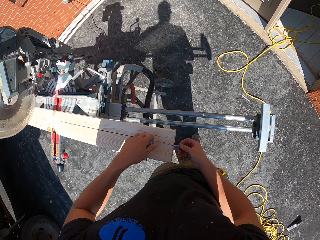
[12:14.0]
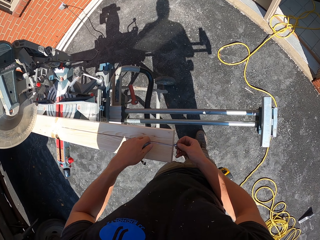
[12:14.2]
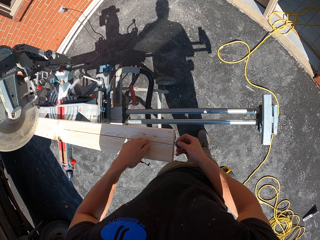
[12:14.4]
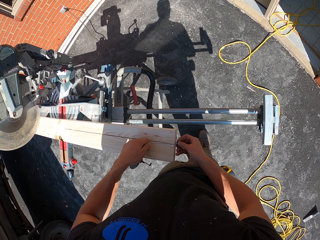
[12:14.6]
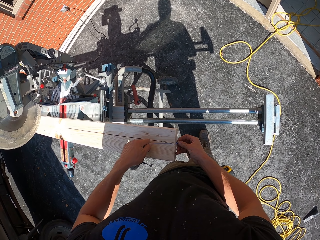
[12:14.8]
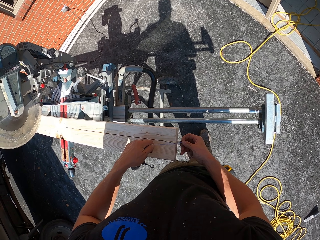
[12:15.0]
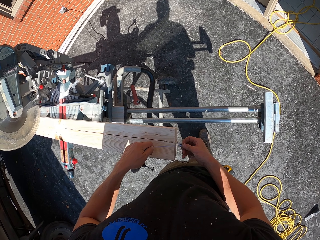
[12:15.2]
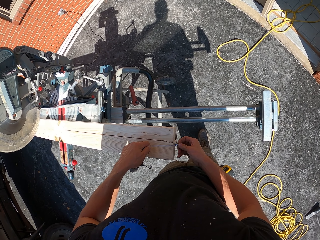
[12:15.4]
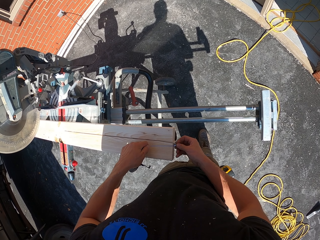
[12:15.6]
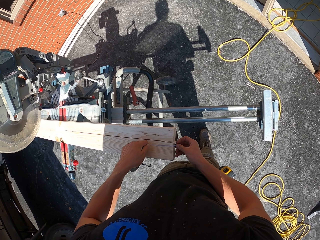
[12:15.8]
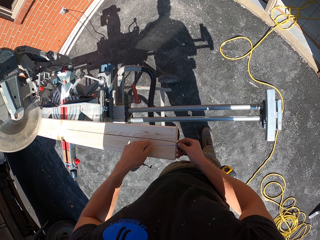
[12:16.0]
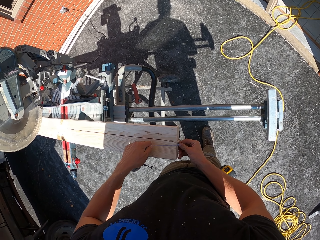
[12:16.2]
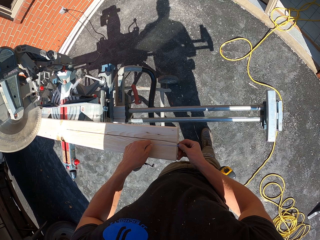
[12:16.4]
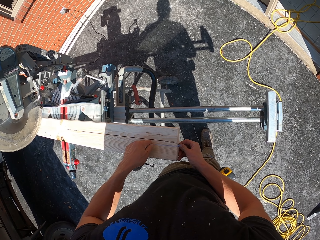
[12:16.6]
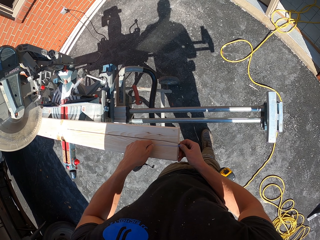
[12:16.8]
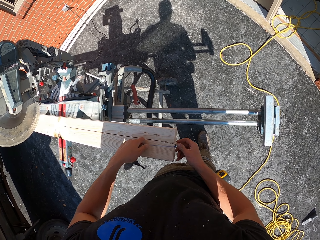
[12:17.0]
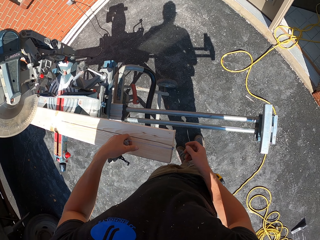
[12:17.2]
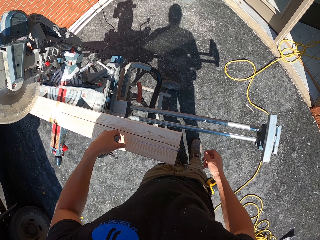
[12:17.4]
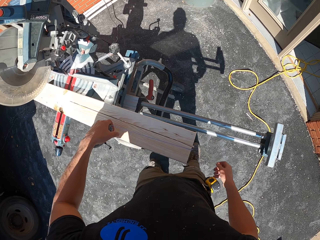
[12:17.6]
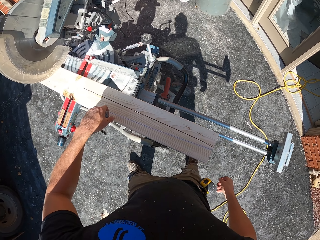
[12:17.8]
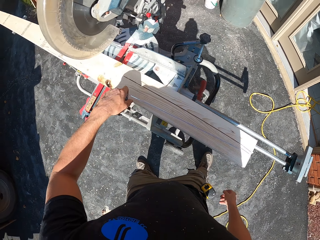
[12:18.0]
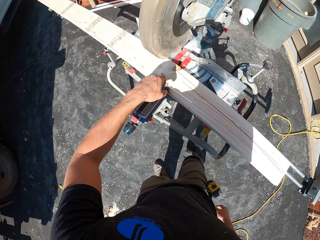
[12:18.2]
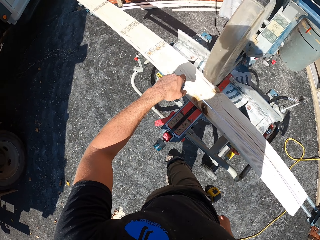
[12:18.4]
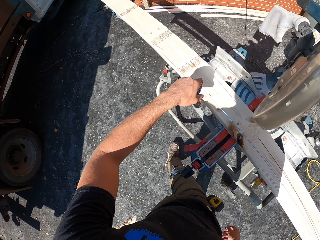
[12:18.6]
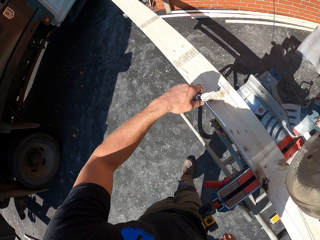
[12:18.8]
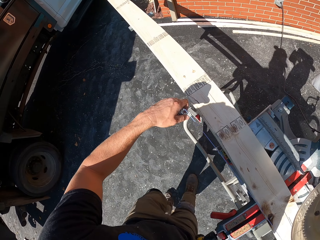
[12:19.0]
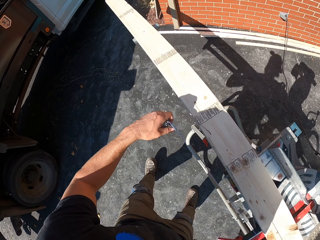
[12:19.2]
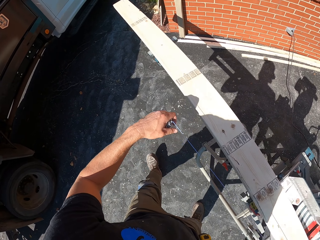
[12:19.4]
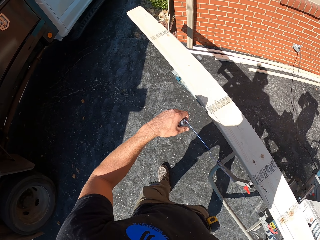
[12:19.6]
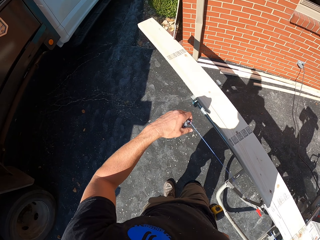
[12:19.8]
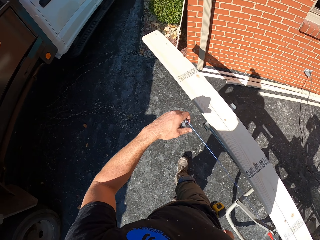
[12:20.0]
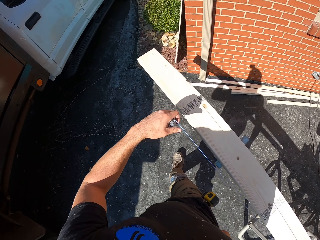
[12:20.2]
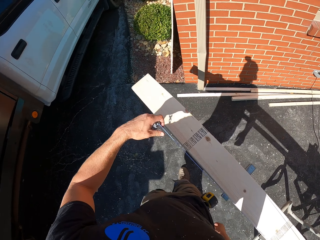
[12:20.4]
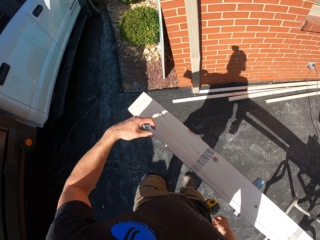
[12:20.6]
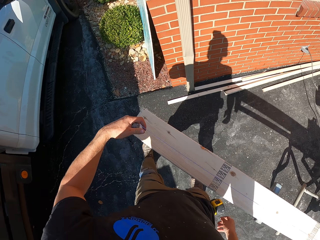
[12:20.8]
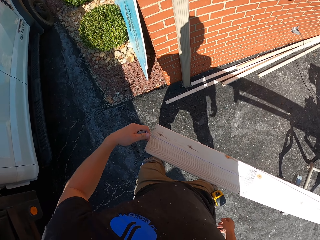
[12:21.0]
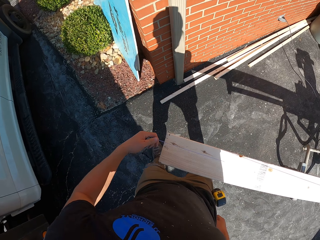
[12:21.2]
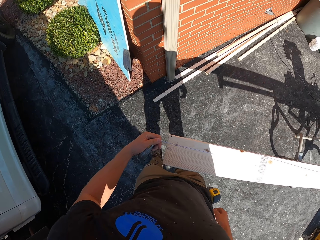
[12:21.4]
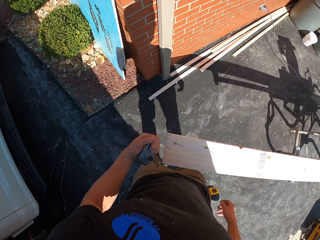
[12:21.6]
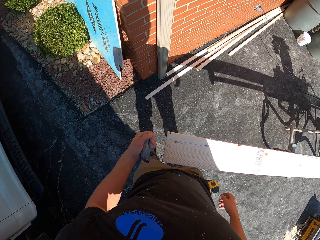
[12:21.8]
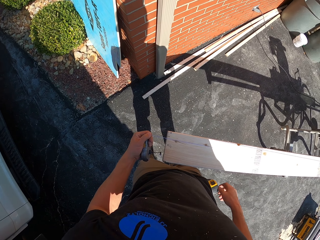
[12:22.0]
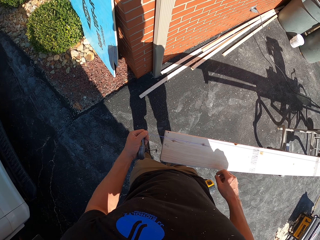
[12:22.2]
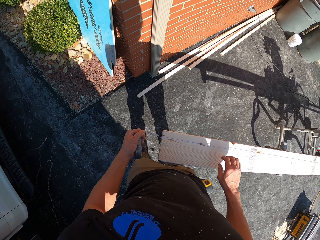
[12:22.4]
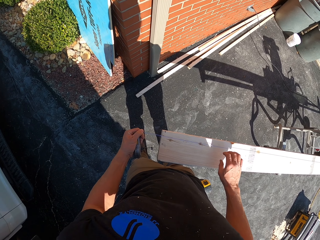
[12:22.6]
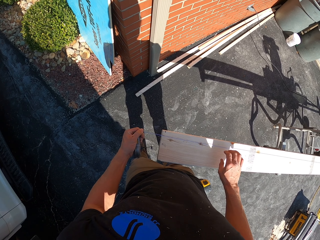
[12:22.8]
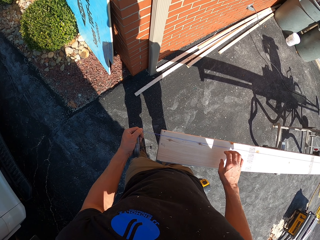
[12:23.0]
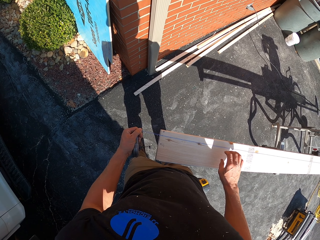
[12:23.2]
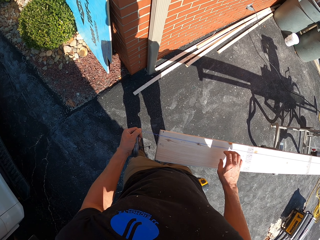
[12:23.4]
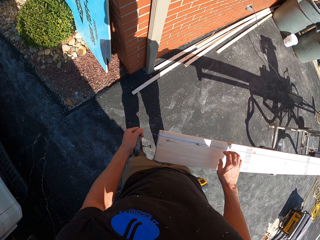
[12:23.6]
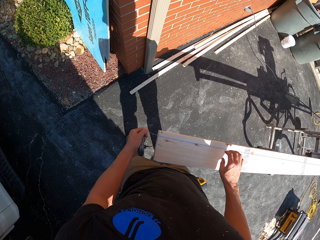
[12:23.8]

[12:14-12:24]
The camera wearer places the string on the wood. They stretch the string on the wood.

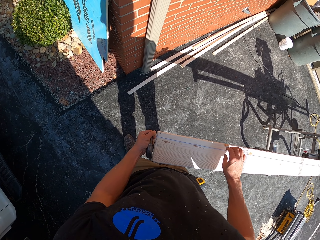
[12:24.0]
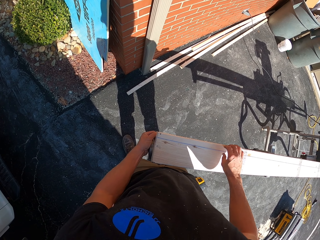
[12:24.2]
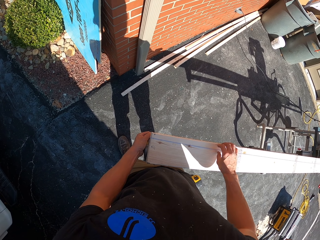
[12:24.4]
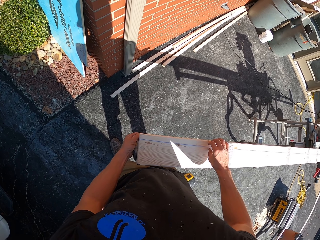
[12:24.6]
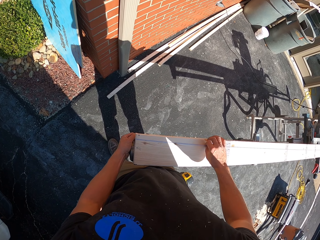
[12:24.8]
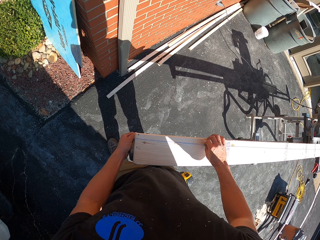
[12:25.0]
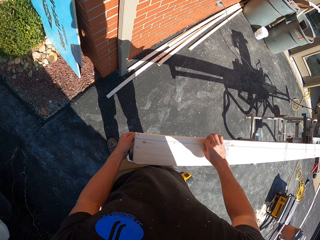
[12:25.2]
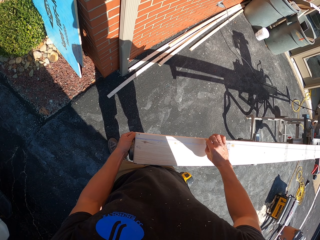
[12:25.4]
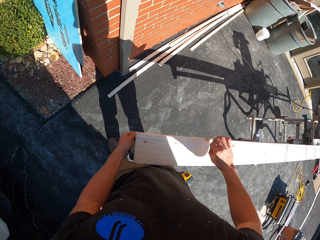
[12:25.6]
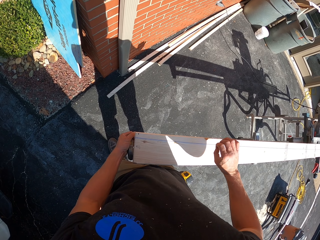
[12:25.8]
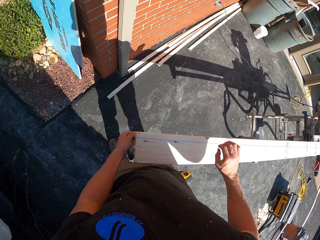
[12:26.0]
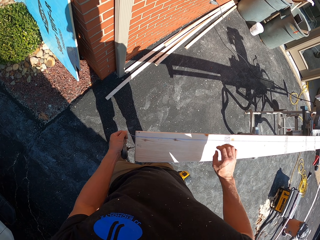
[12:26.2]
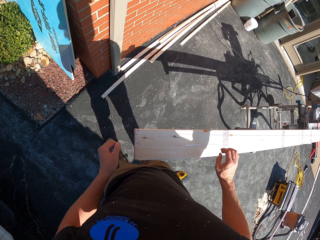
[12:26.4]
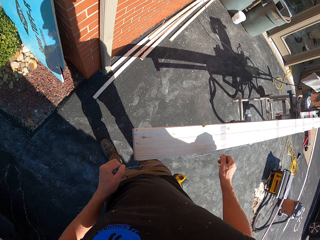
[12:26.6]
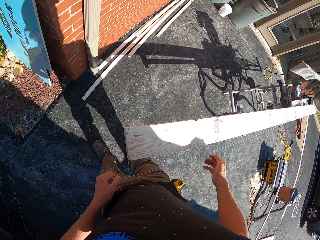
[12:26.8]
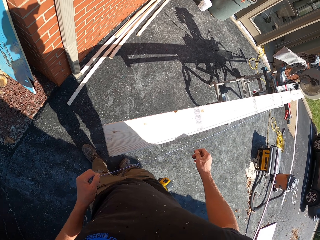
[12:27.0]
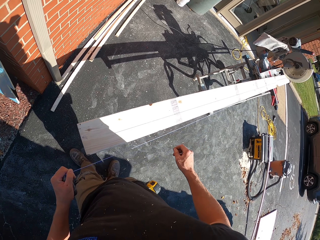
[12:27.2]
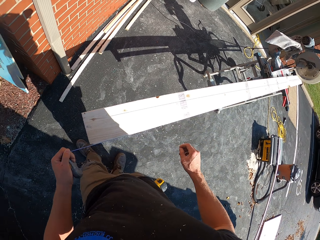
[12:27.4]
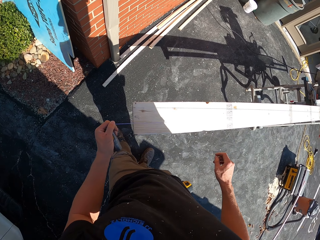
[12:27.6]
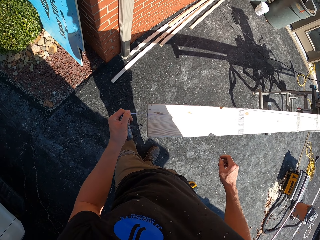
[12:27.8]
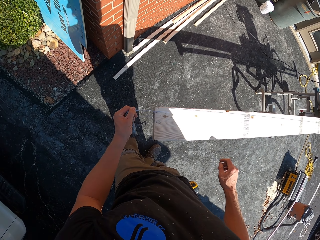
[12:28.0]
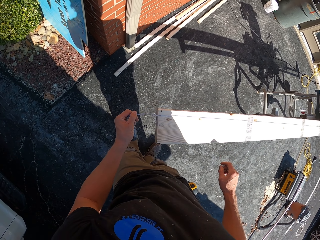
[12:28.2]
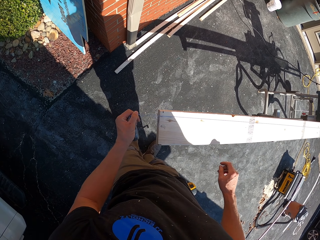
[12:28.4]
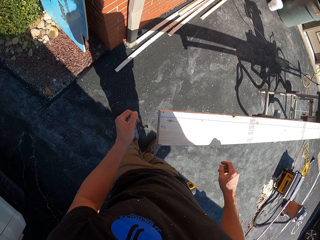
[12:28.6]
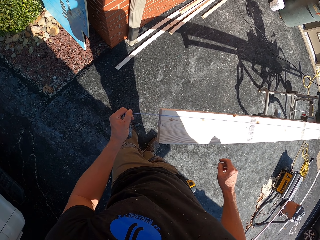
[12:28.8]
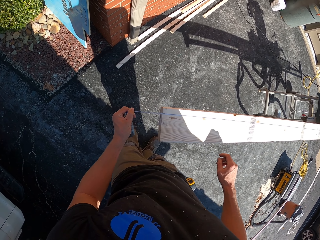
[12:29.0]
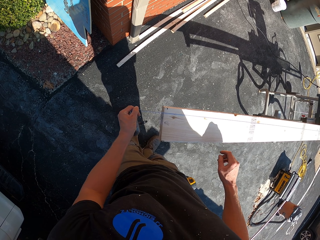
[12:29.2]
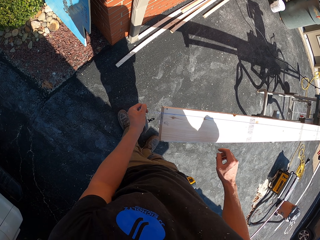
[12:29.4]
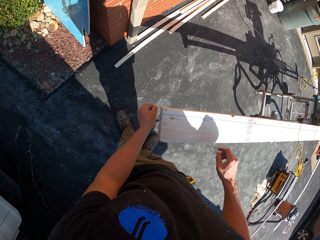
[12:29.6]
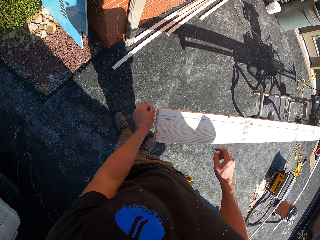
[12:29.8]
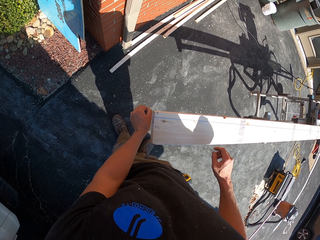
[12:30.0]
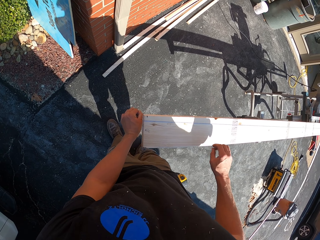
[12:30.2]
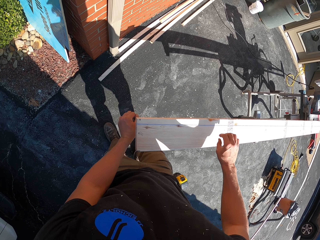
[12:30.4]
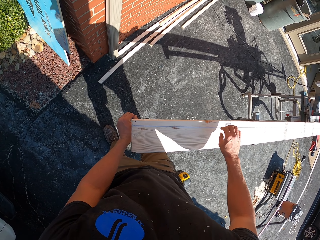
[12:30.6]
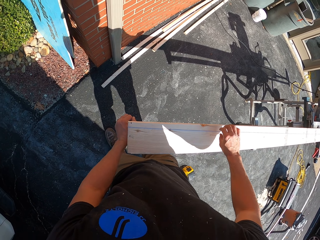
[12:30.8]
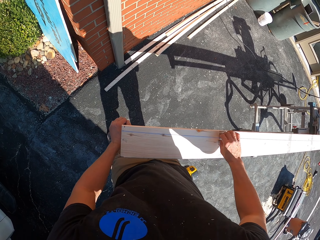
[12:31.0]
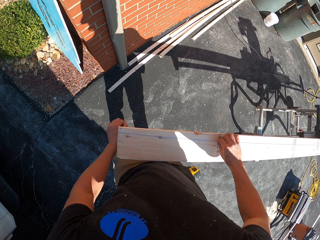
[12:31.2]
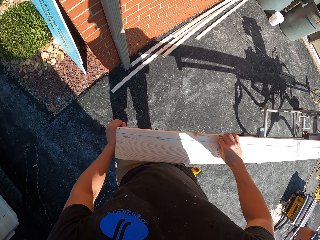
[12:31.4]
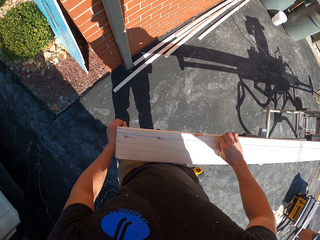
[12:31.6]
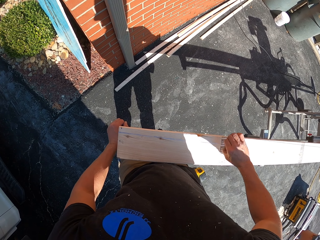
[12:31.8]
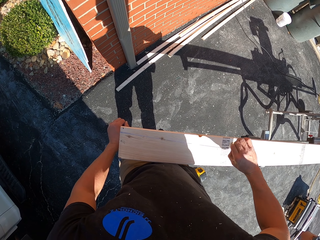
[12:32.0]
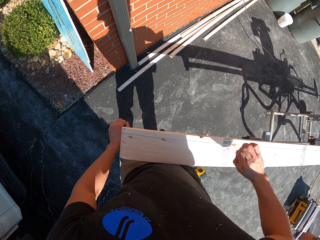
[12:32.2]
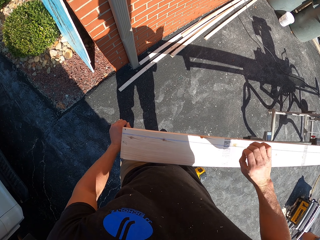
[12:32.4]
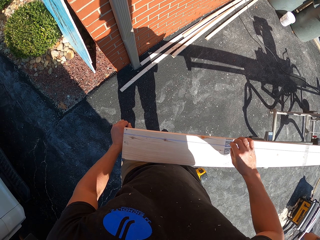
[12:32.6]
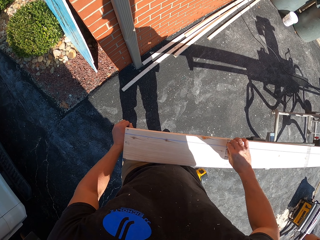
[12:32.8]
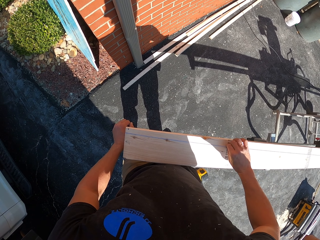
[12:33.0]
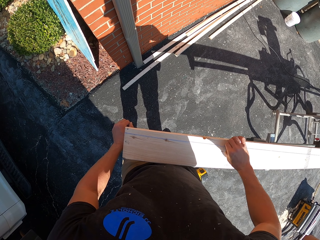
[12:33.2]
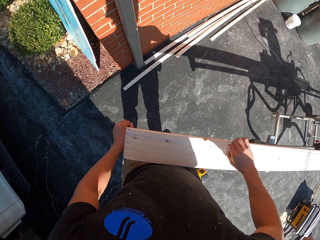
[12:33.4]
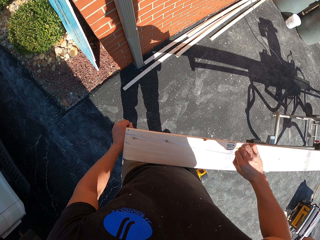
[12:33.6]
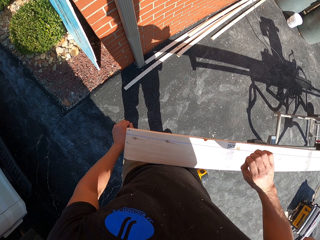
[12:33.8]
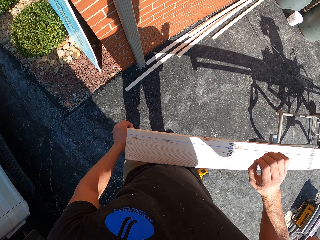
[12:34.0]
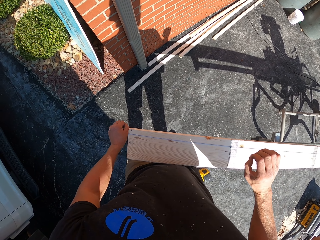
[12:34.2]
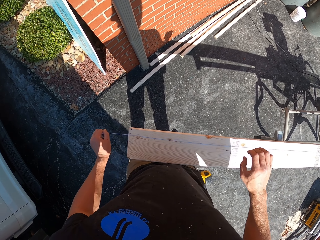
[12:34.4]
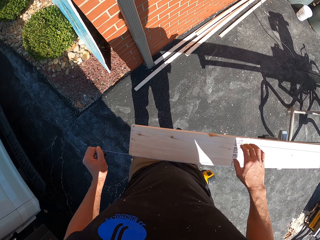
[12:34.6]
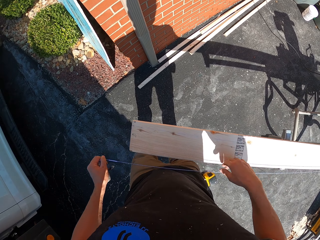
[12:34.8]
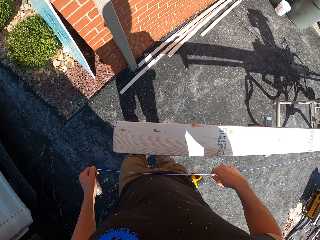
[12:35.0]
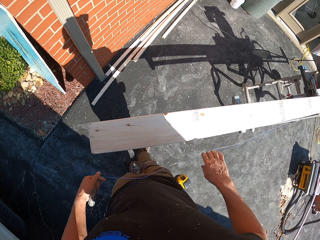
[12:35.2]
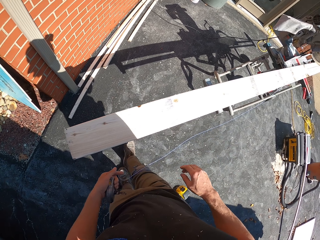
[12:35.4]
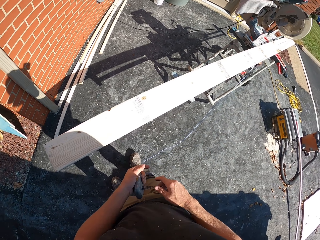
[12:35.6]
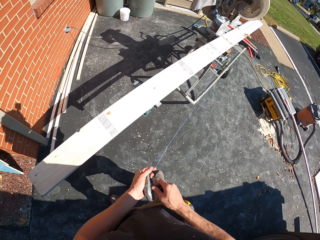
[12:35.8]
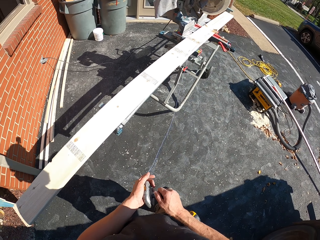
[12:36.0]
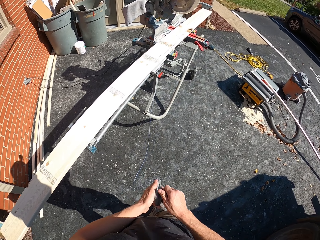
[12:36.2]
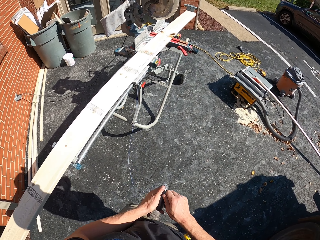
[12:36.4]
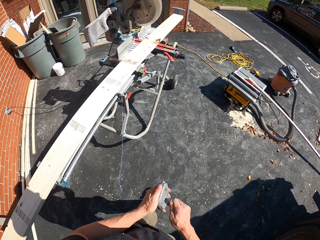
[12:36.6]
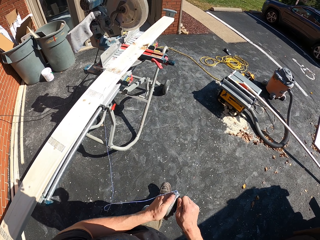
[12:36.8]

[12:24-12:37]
The camera wearer holds the string on the wood. They lift the string. They move the string from the wood. They place the string on the wood. They hold the string on the wood. They lift the string. They move the string from the wood.
